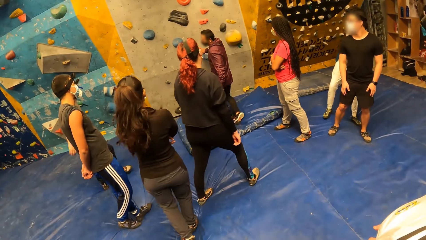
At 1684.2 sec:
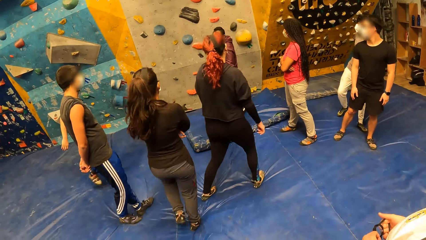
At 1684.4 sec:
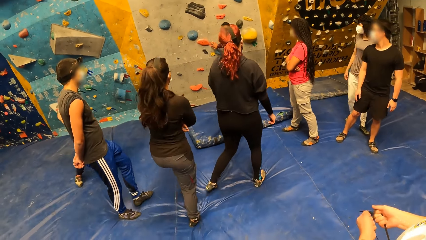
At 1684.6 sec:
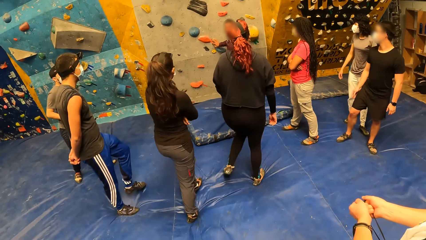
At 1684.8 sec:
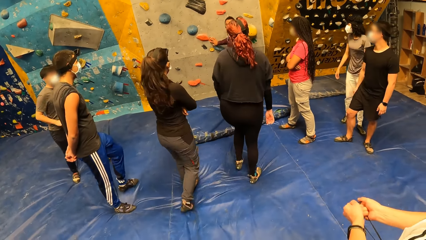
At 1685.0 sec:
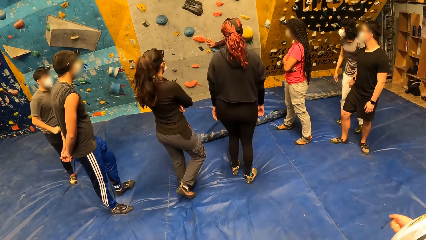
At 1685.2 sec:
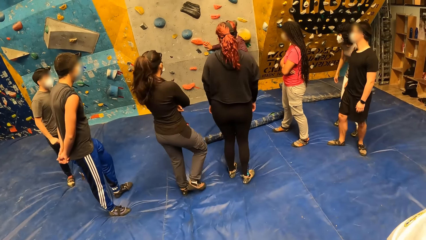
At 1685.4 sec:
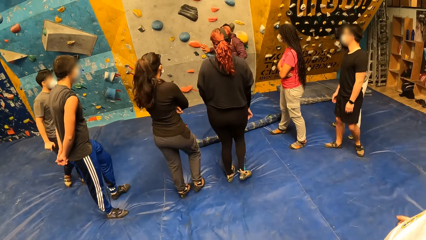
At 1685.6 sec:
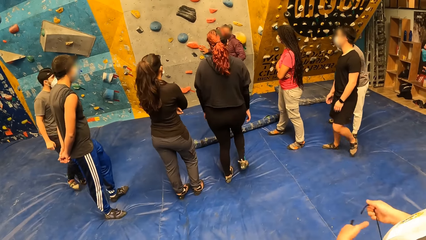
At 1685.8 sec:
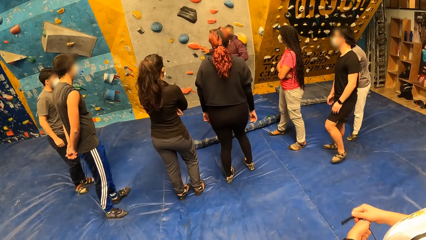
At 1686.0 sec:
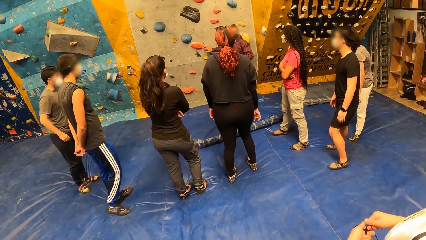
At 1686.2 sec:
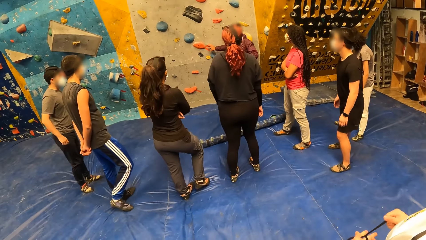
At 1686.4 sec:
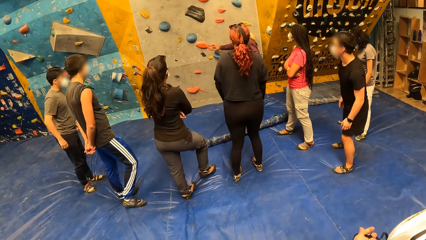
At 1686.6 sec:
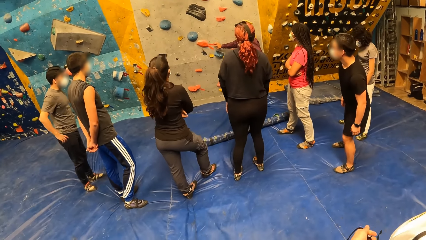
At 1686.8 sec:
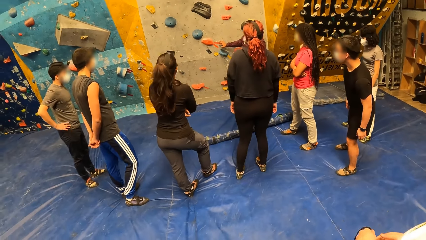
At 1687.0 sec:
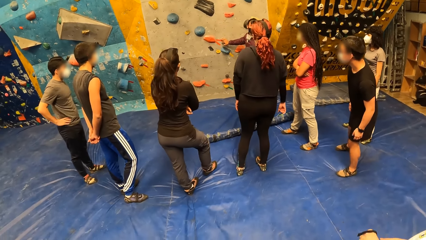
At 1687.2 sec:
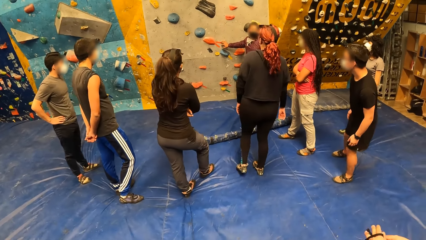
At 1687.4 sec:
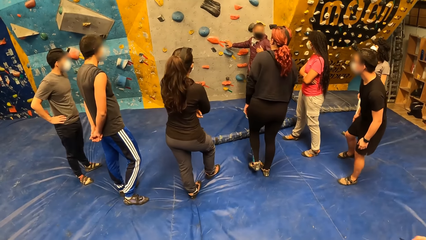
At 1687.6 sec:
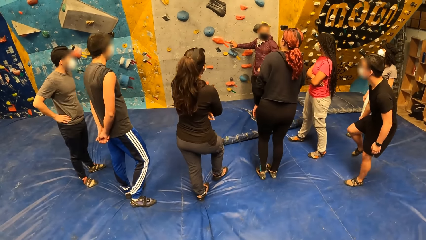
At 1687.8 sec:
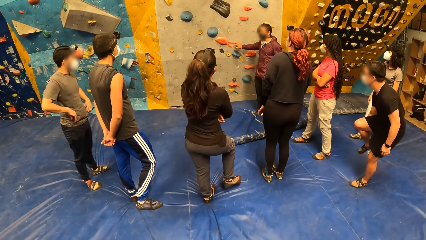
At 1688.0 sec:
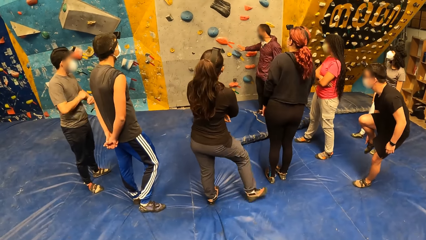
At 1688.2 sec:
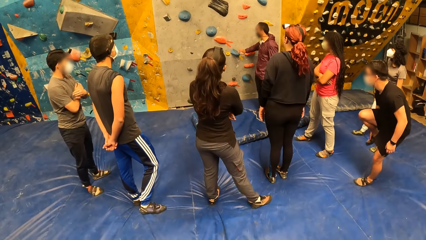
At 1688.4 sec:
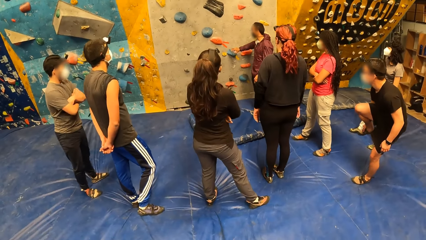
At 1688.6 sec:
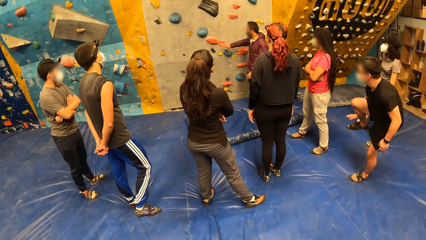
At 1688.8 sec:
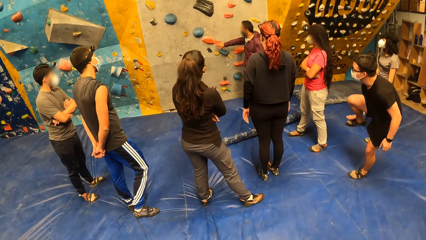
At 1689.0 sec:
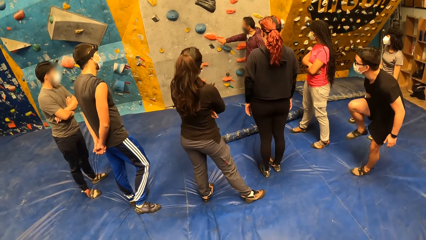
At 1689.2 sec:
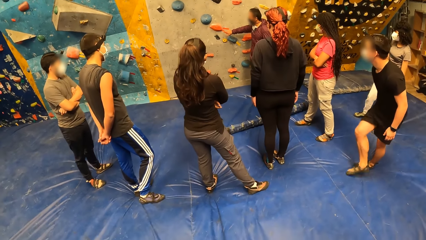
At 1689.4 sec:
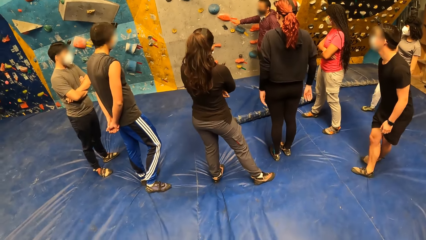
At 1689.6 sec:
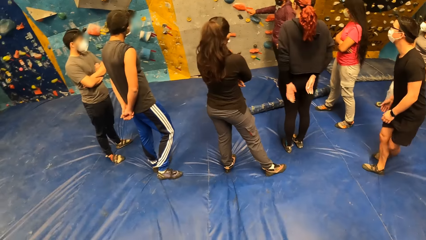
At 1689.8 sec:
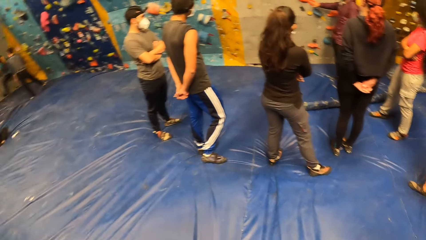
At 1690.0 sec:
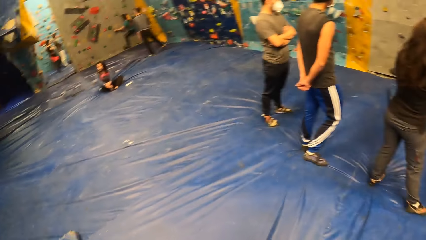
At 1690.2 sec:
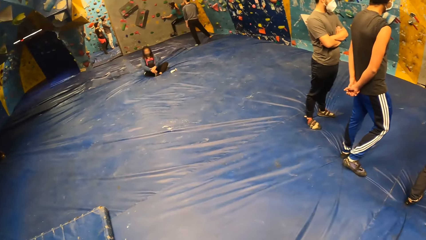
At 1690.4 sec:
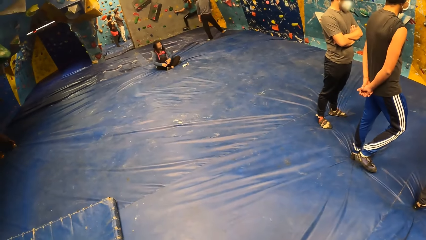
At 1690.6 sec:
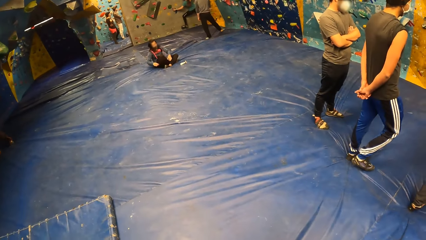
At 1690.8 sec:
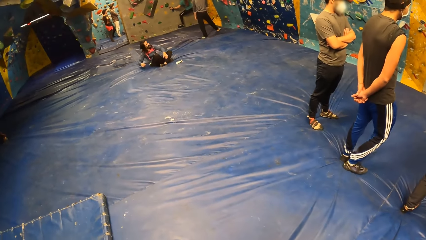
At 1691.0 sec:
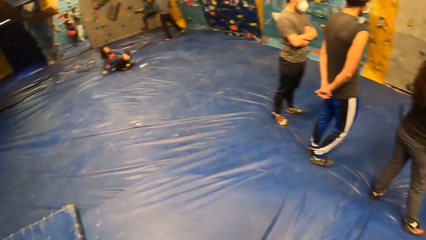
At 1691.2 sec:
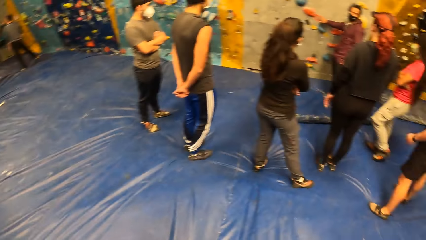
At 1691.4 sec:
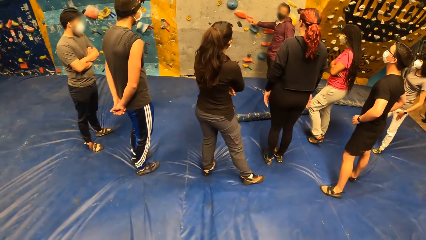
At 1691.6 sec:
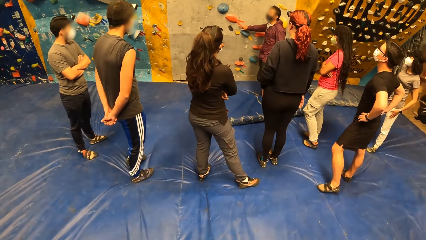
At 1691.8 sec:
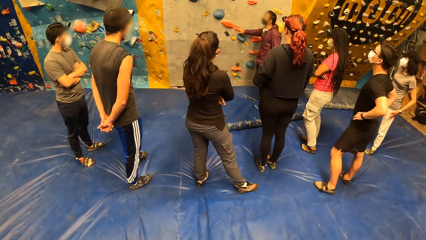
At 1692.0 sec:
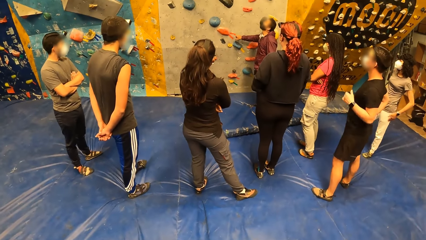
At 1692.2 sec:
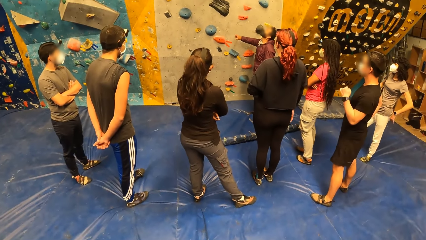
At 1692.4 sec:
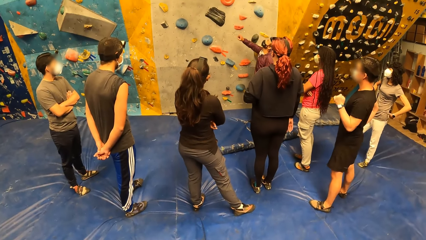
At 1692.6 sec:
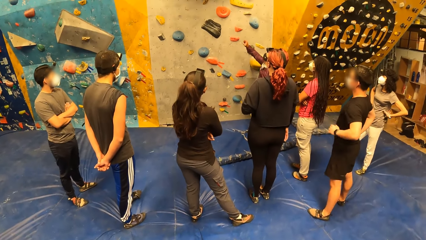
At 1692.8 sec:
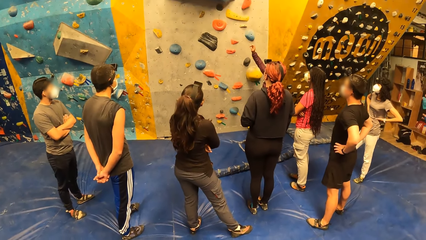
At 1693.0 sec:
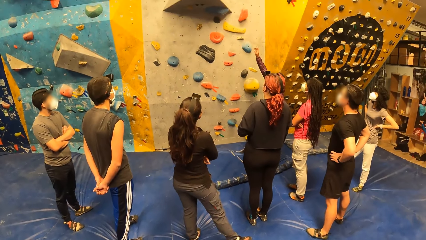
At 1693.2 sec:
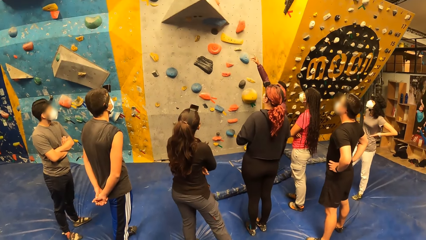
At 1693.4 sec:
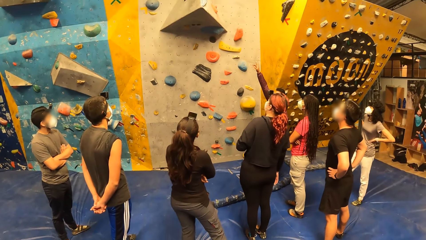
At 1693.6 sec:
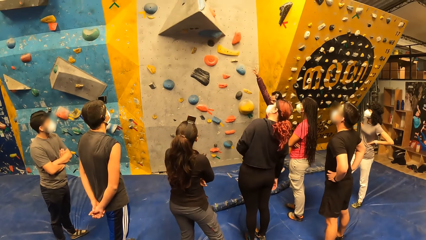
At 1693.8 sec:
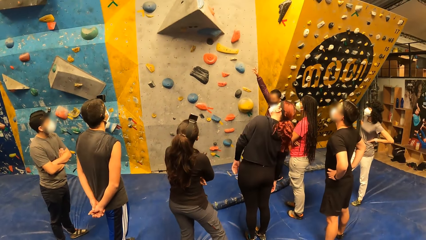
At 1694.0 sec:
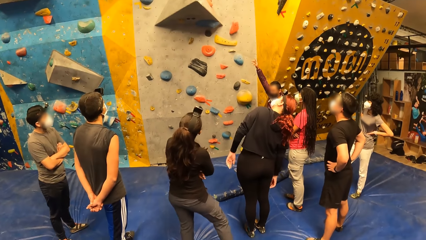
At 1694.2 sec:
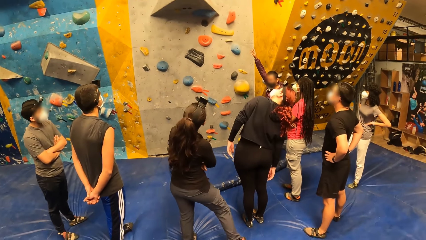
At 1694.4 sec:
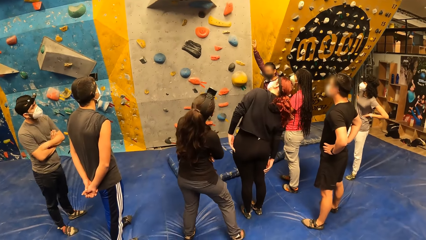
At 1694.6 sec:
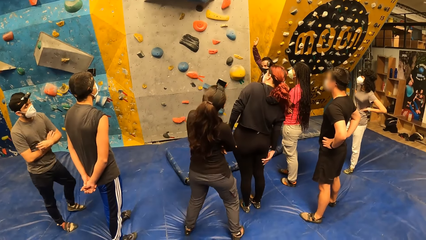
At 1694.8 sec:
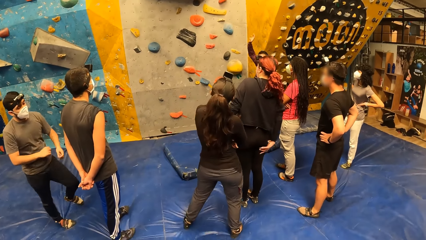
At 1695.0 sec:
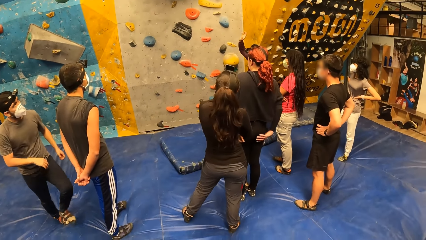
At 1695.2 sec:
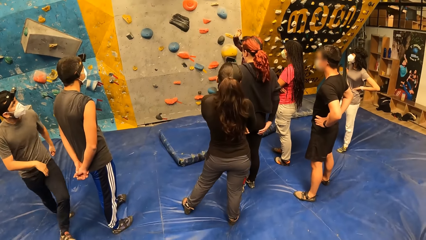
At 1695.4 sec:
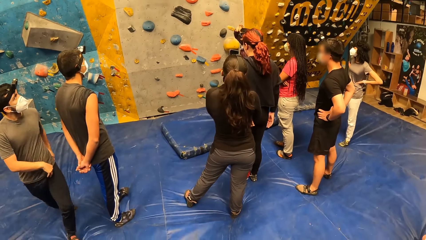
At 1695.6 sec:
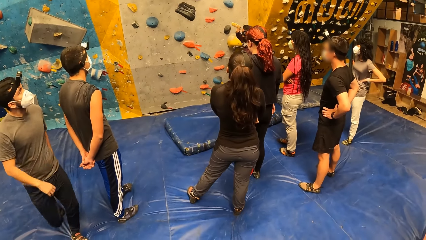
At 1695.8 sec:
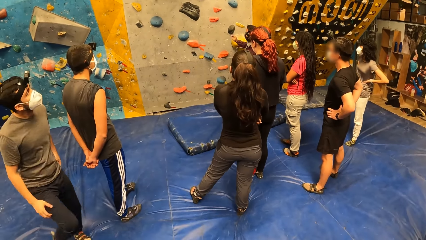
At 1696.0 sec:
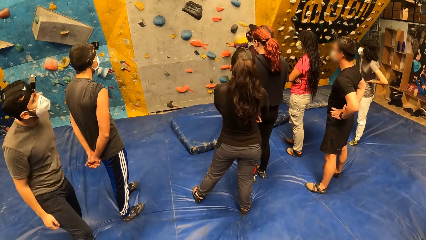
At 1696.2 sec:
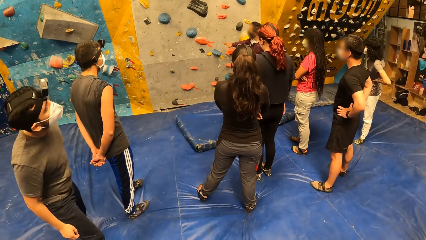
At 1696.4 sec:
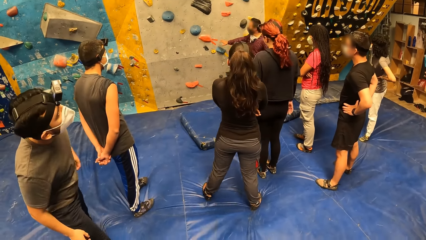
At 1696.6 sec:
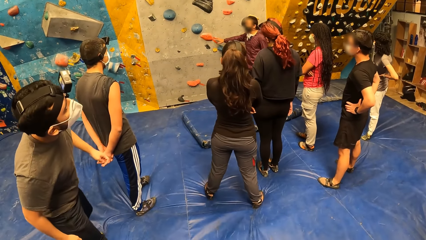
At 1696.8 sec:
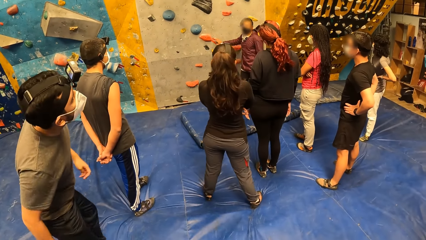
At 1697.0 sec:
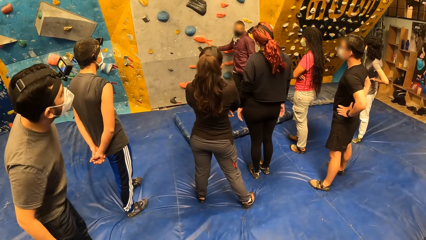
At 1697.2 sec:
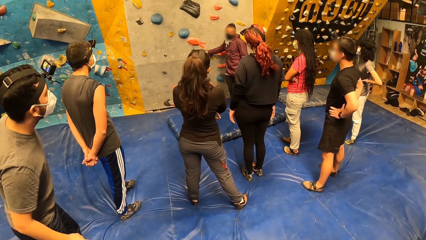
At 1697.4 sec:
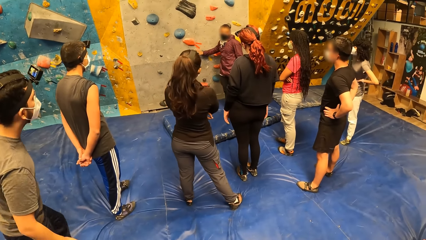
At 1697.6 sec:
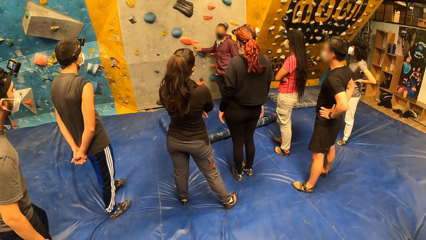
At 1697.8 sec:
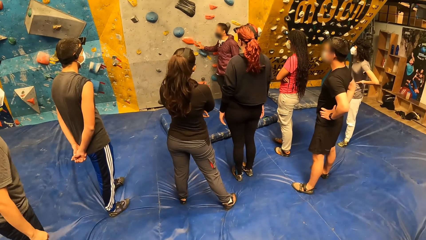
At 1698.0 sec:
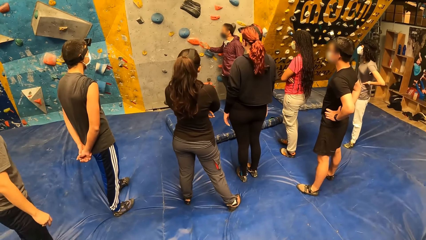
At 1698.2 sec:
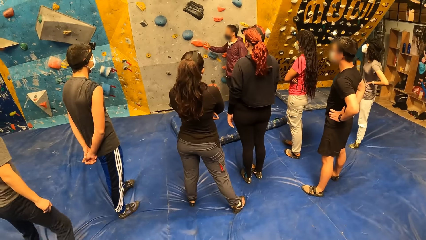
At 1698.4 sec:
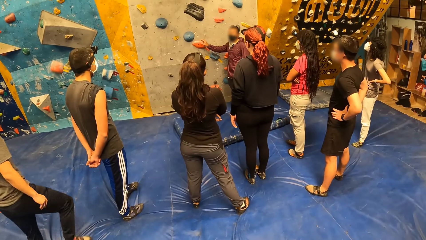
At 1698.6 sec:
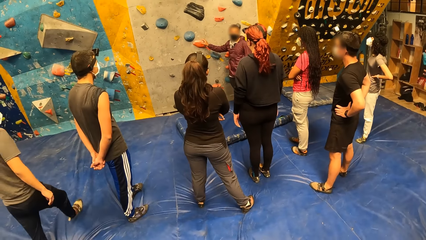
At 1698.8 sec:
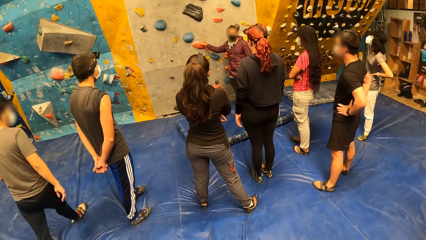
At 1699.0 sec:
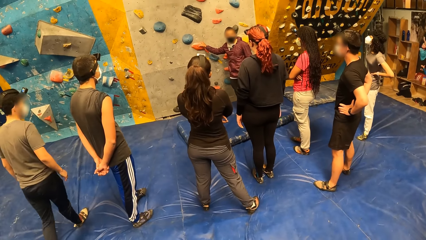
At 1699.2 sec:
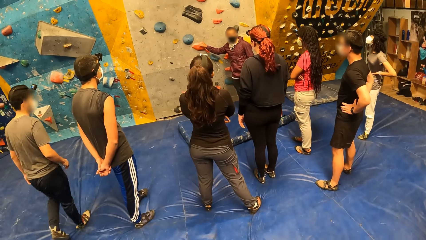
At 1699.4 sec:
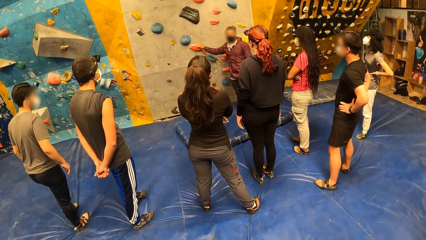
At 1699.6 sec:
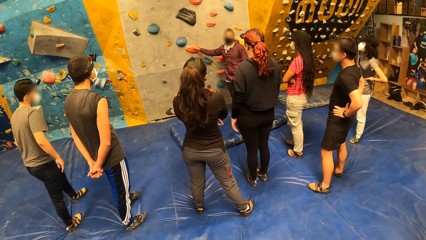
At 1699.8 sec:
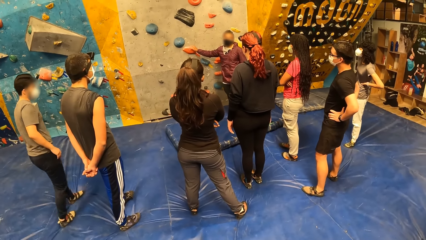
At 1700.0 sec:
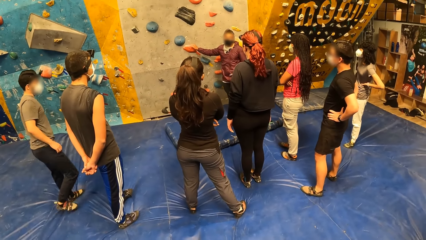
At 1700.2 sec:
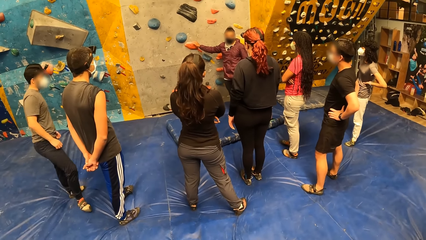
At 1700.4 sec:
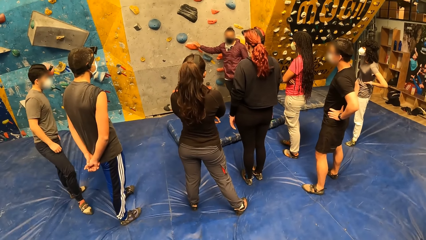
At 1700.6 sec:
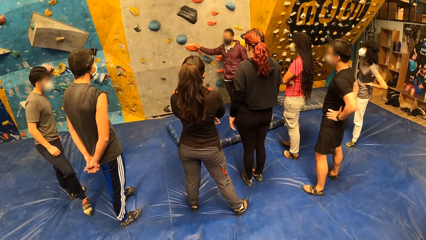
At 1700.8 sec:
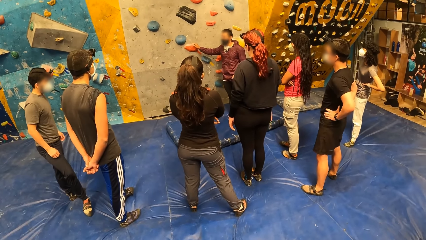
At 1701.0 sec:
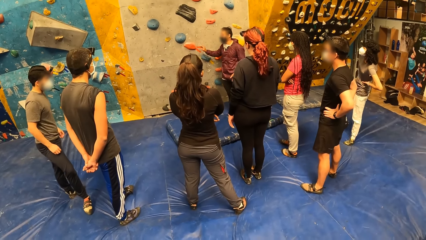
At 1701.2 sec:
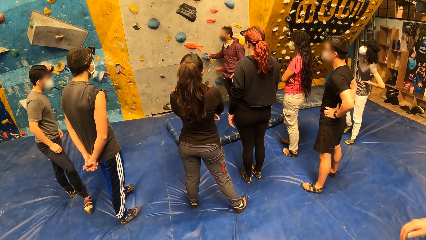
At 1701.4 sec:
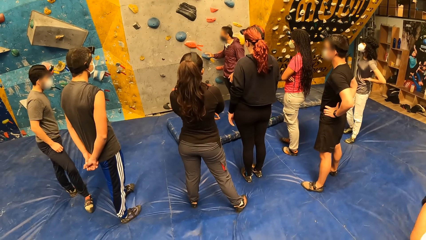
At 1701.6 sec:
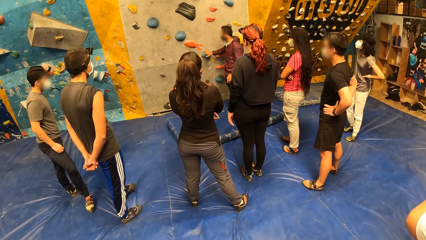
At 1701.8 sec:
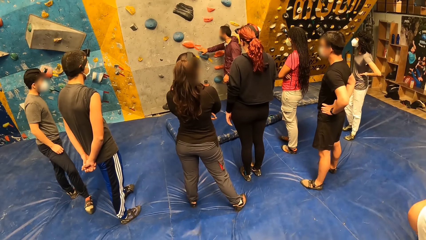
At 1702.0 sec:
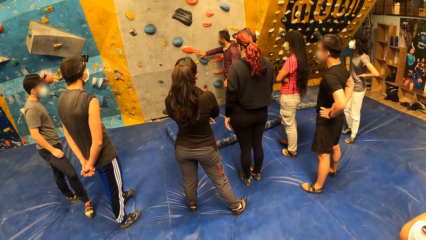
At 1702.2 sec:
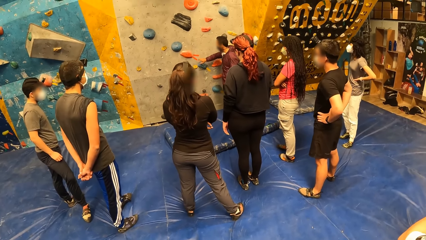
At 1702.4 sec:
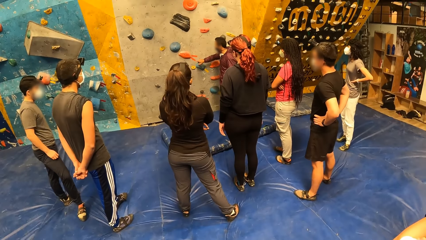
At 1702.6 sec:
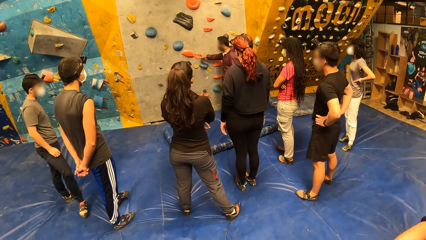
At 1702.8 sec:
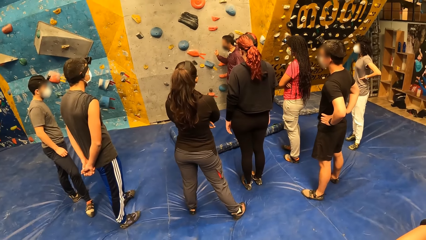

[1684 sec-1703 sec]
The instructor places his right hand onto a bouldering wall. The man explains the rock climbing game. The camera wearer looks around. The man explains the rock climbing game.
